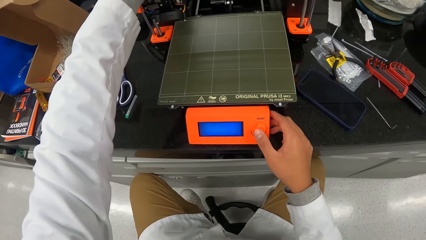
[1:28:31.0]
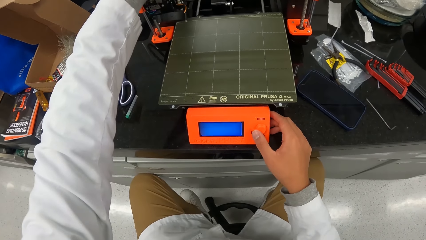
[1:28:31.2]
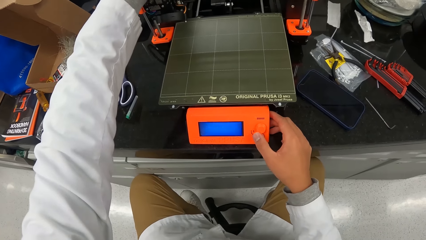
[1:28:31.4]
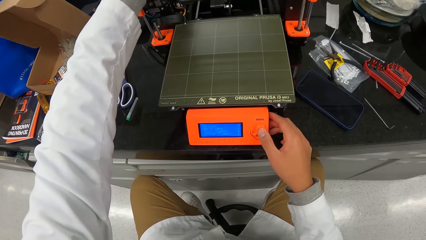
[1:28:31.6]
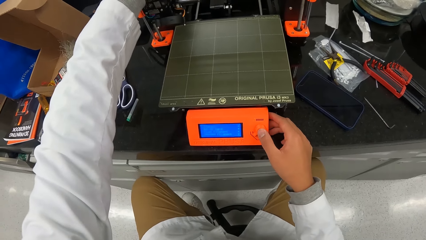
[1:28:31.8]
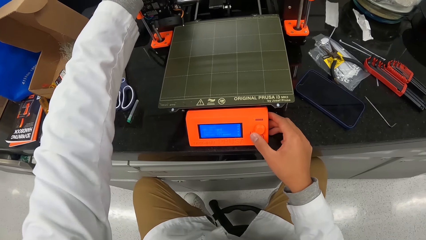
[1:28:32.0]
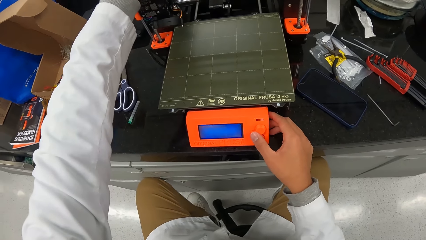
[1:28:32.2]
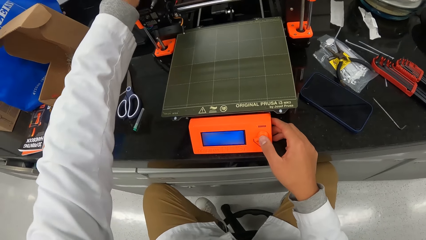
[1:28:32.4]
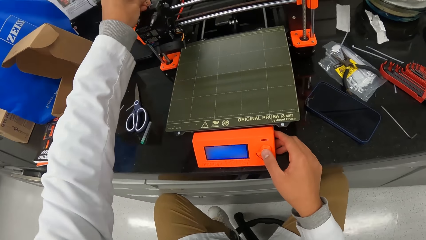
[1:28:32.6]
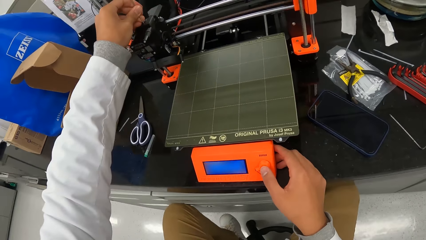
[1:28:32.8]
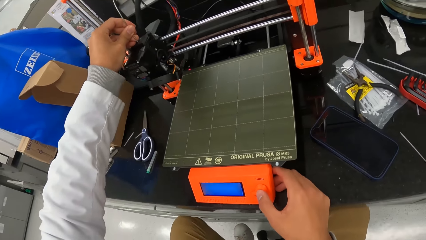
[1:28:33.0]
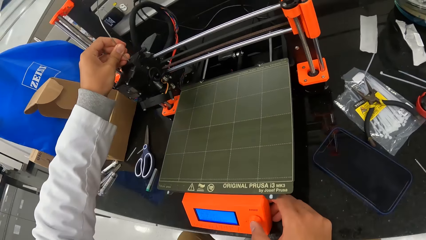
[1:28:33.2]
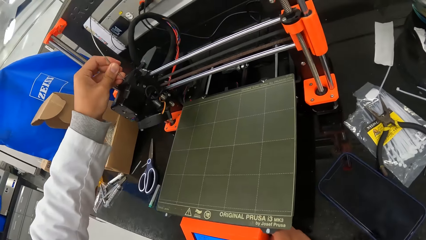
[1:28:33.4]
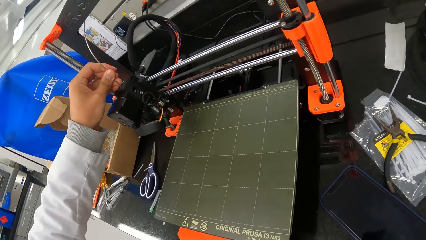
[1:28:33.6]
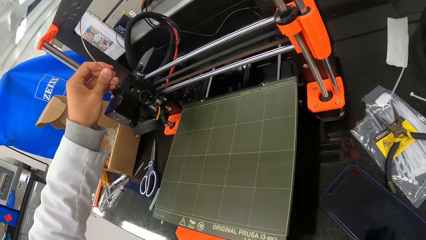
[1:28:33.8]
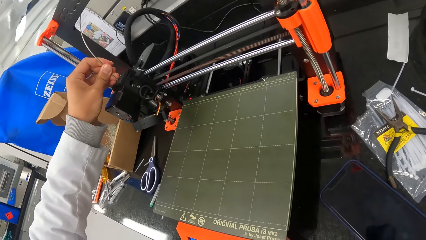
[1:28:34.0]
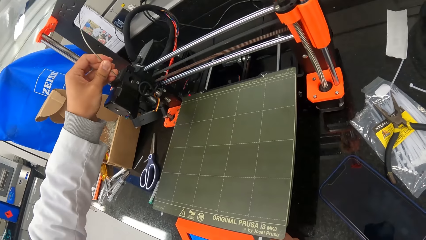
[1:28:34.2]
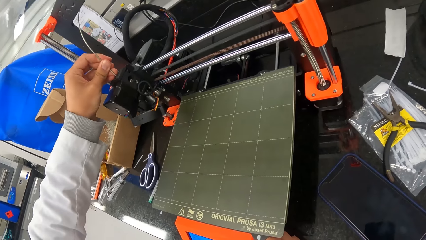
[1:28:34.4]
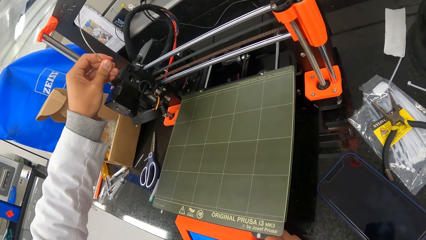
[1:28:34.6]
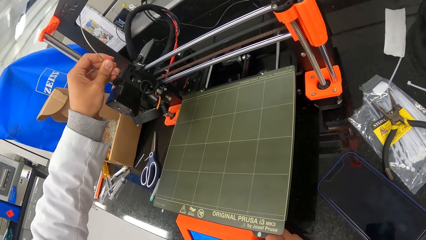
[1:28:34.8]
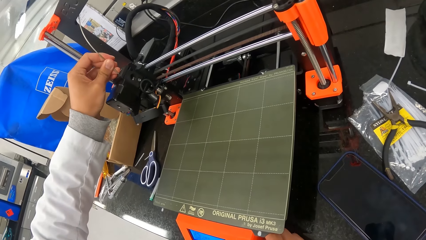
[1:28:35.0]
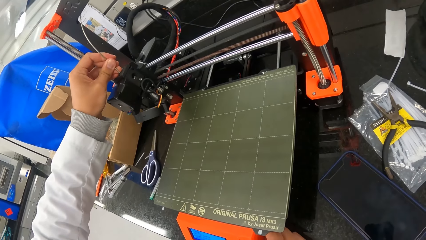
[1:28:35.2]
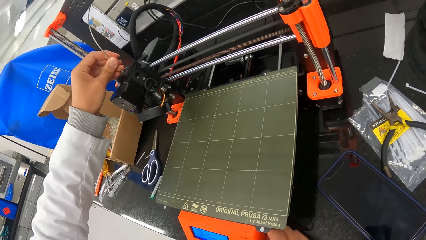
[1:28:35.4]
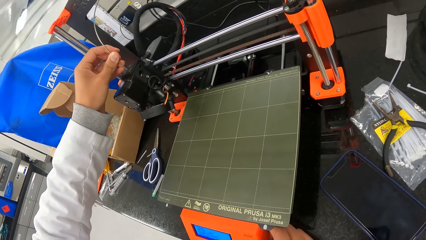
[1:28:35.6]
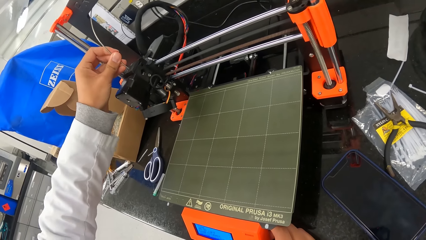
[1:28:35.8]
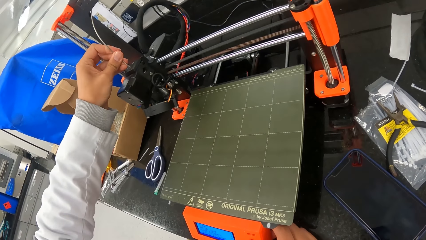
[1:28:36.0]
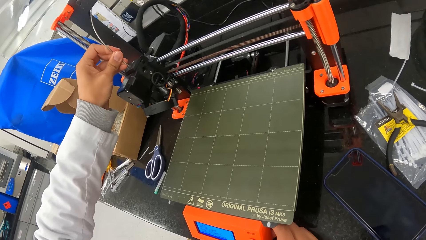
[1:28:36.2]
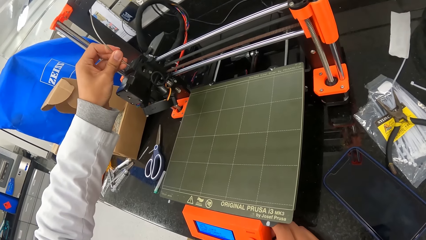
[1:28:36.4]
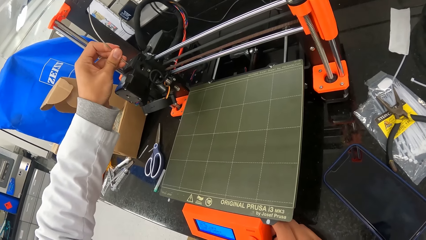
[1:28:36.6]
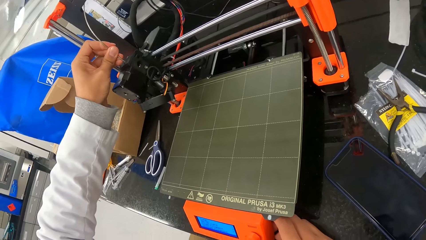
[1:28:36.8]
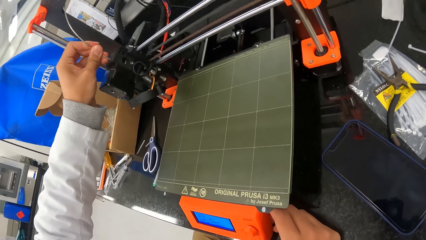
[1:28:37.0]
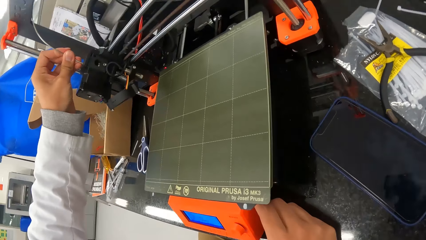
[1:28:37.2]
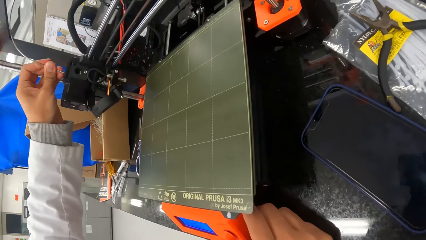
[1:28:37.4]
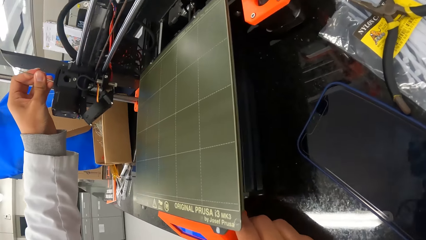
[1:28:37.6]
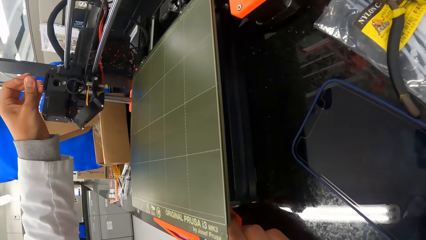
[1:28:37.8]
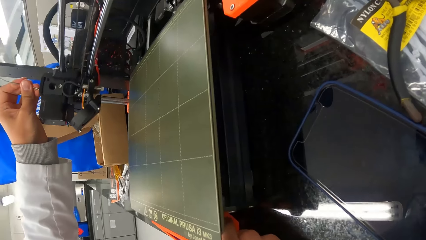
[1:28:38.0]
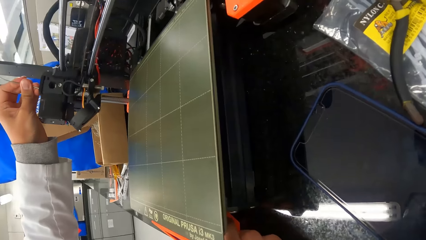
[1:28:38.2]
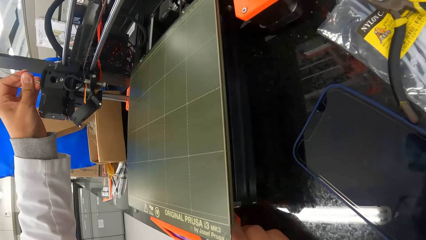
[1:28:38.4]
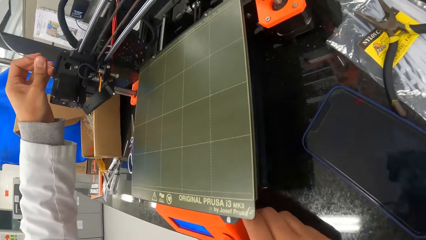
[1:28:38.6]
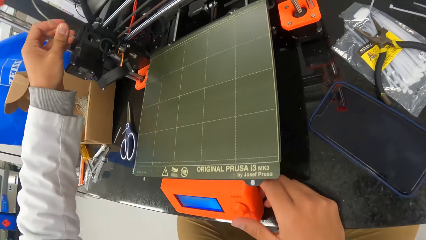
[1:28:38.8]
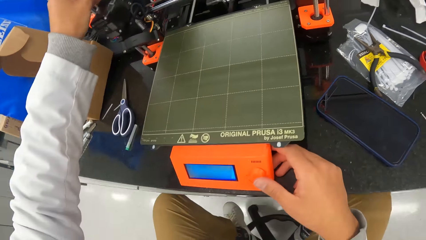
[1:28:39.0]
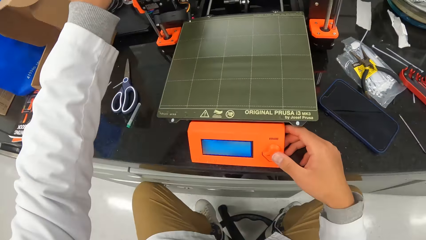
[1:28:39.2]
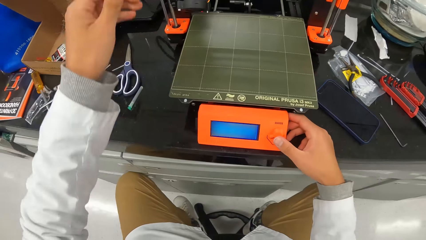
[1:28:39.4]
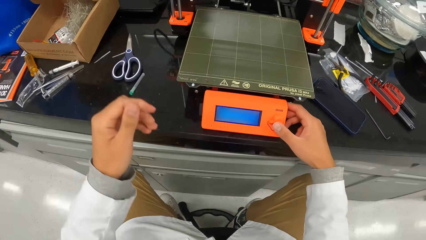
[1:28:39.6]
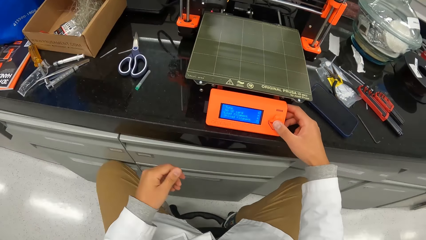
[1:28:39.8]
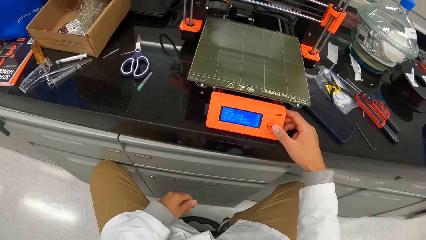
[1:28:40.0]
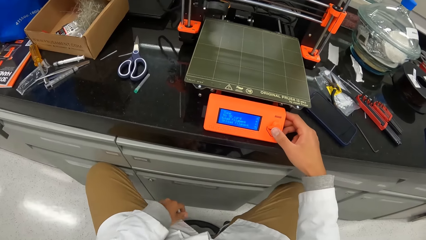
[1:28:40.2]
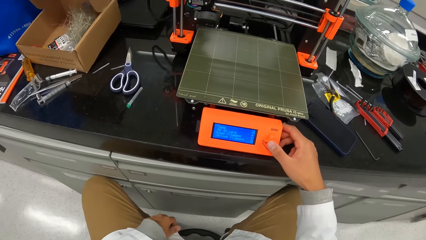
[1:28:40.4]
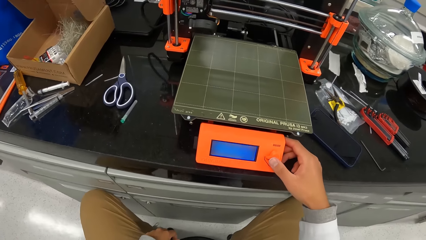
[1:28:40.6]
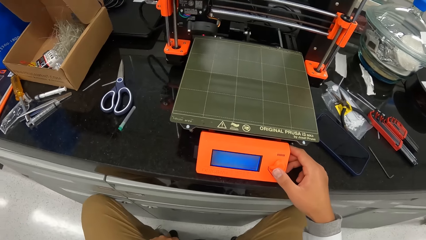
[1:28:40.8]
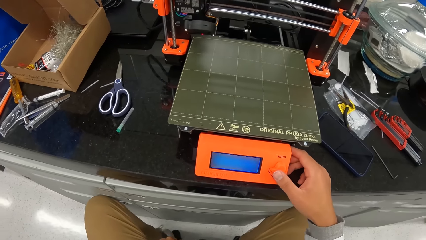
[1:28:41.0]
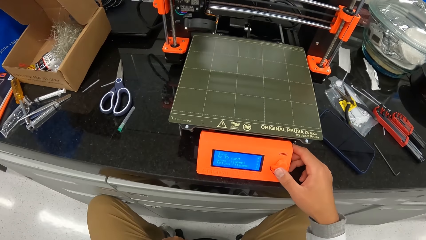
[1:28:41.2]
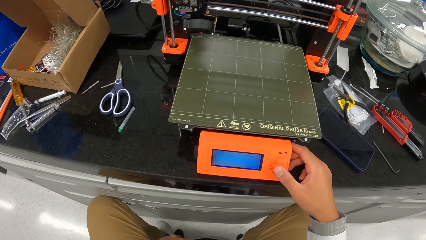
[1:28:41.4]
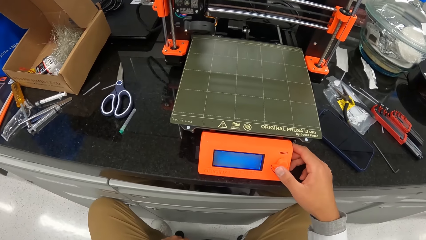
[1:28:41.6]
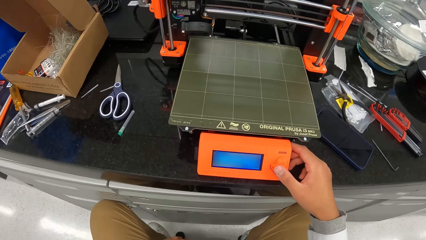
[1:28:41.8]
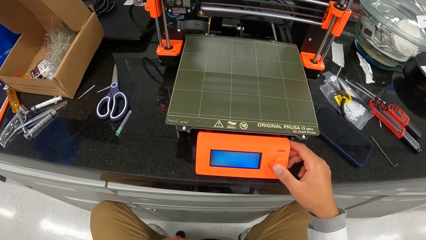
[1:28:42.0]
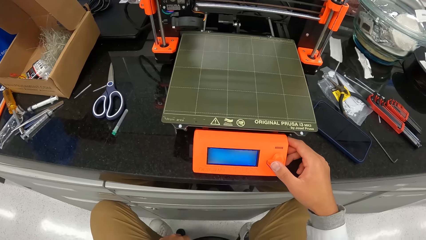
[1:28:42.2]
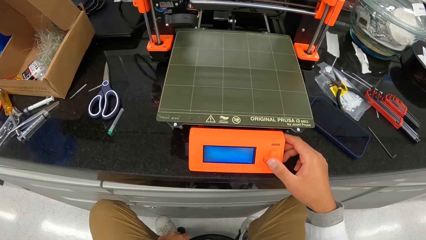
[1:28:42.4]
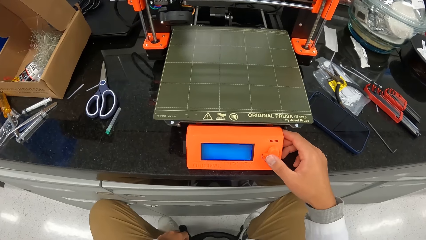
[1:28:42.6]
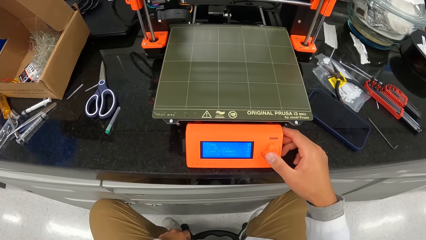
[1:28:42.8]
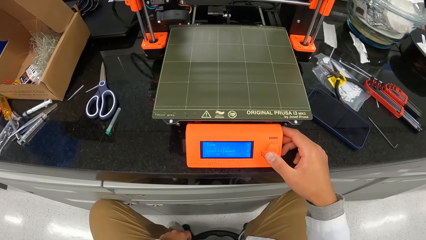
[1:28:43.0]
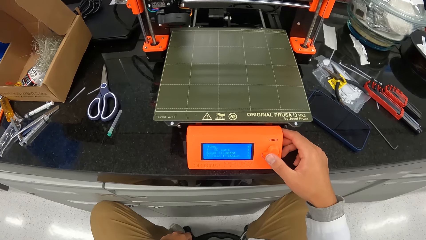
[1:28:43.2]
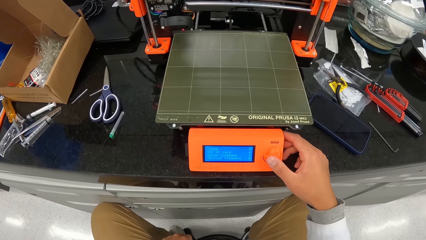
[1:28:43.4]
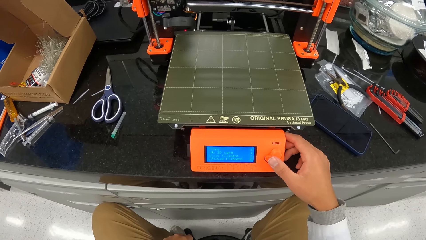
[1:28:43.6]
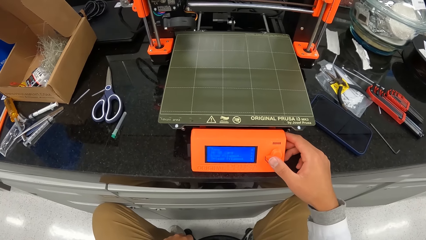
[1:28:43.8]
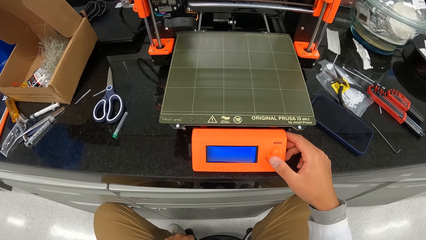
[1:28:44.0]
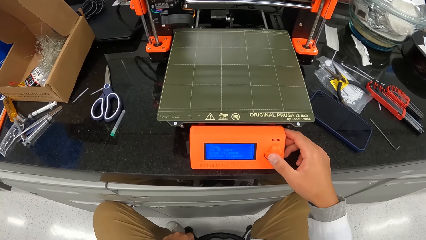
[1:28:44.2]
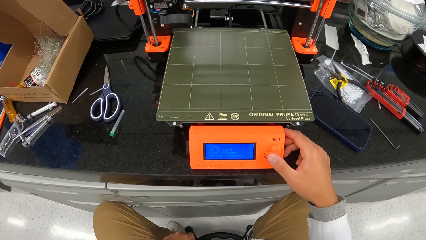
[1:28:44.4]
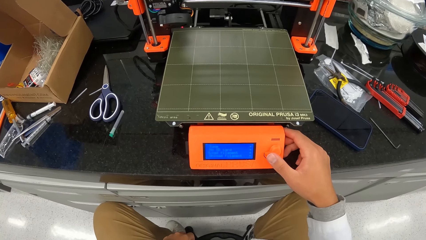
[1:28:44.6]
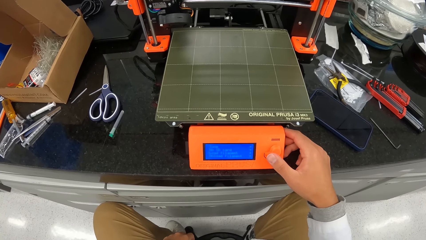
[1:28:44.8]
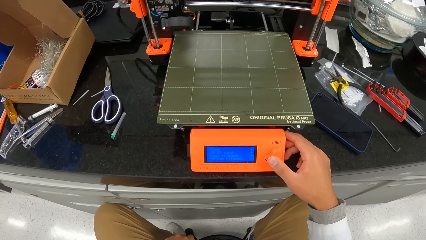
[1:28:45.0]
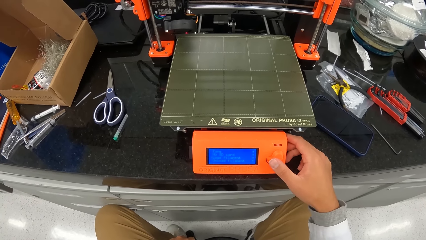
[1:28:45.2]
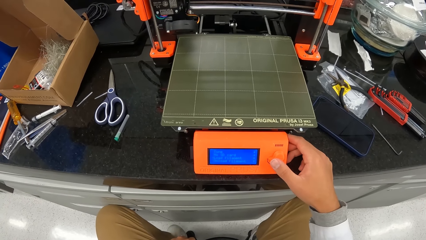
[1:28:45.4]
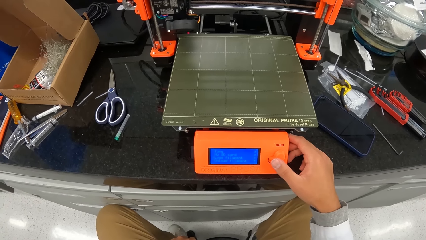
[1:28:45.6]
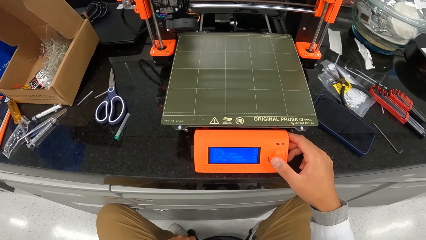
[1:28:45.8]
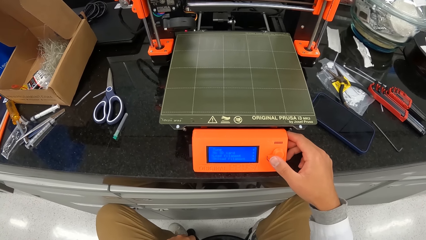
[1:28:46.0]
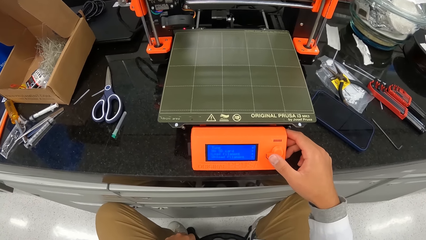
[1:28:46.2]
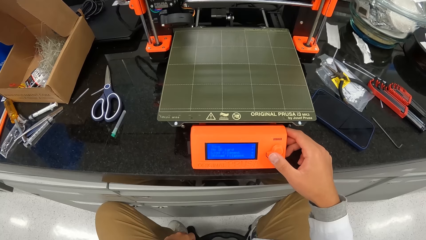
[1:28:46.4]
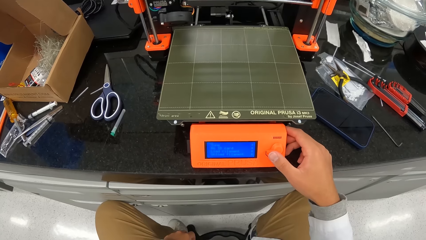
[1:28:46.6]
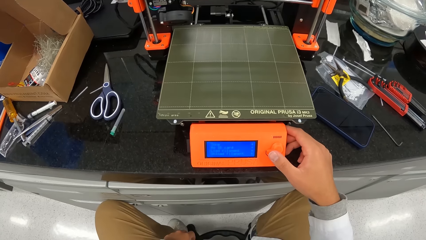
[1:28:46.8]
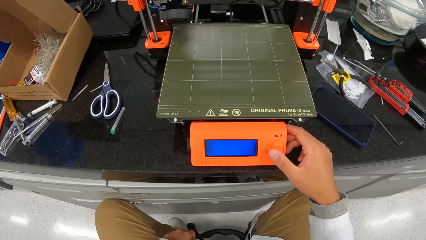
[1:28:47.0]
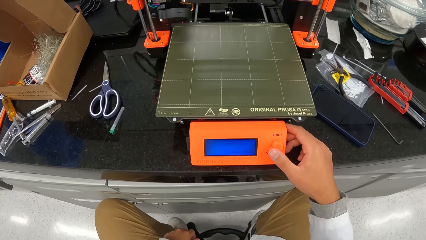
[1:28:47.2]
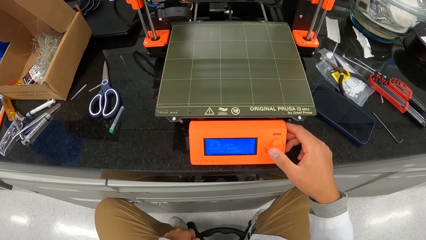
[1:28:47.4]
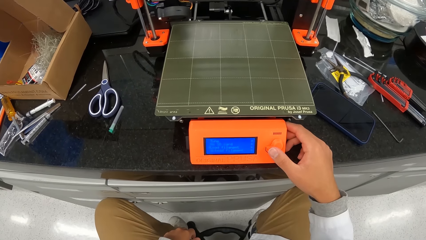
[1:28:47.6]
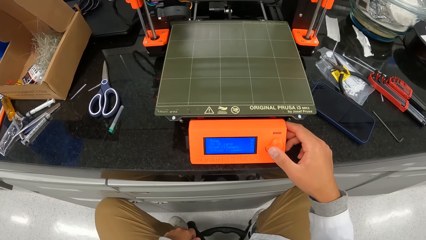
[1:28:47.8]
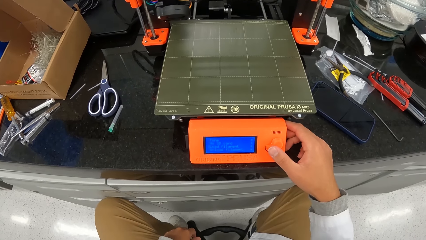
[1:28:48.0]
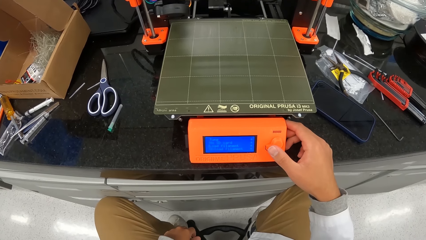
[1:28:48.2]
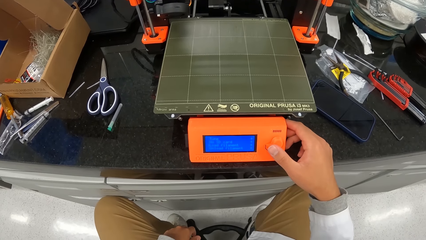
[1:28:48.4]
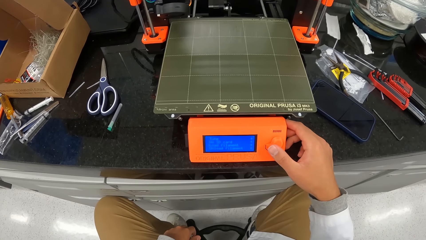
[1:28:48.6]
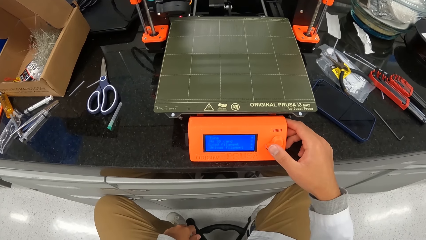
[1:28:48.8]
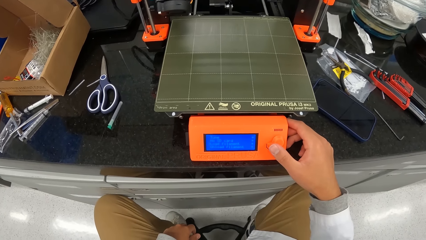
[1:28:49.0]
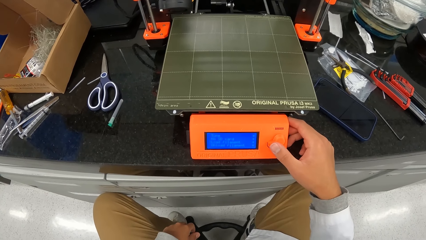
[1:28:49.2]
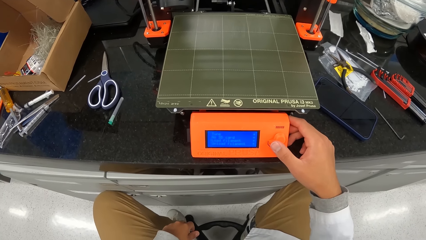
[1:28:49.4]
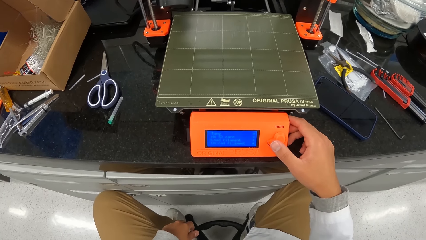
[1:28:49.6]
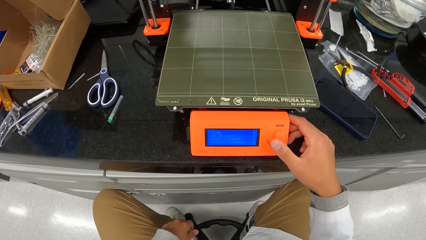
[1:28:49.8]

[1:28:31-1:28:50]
The camera wearer touches the wire on the machine. He looks around. He removes his left hand from the cable on the 3D printer on the countertop. He presses the button on the machine.
